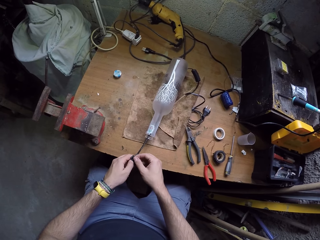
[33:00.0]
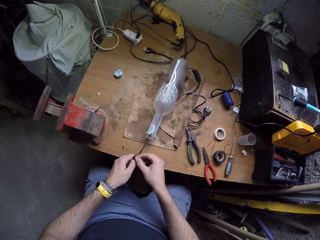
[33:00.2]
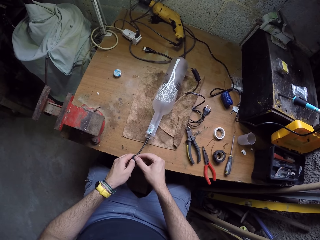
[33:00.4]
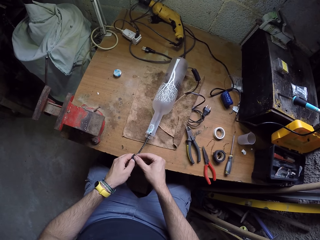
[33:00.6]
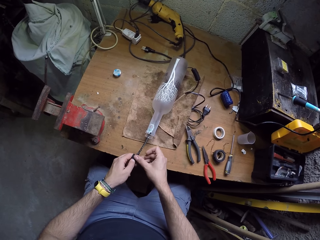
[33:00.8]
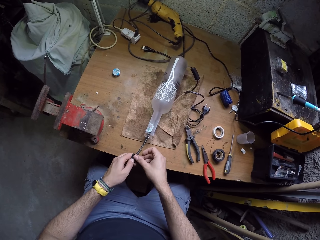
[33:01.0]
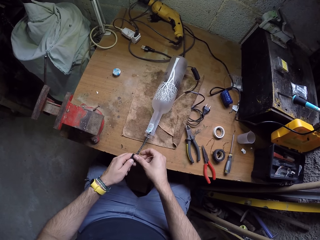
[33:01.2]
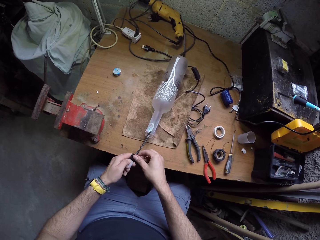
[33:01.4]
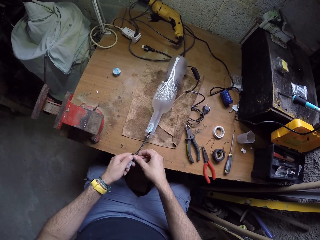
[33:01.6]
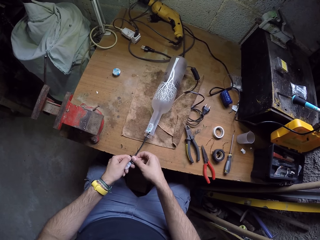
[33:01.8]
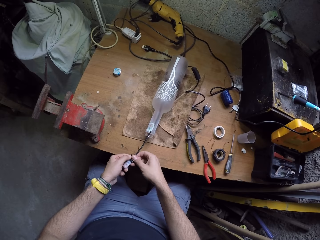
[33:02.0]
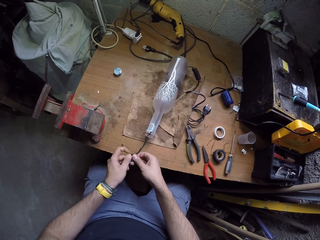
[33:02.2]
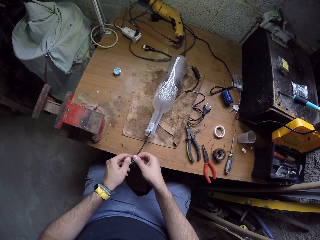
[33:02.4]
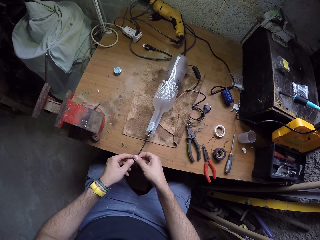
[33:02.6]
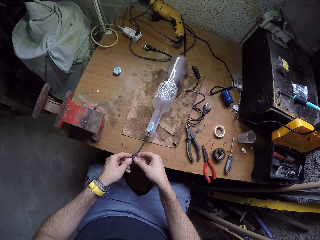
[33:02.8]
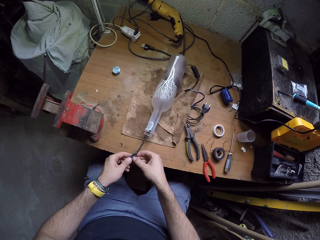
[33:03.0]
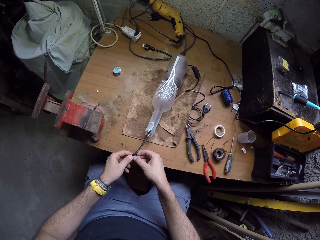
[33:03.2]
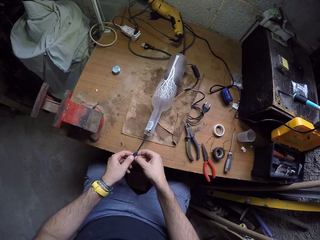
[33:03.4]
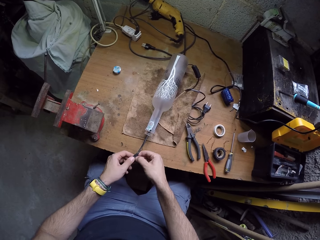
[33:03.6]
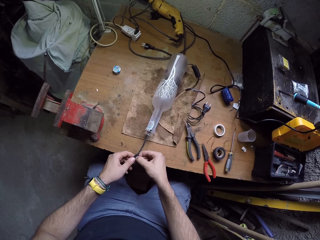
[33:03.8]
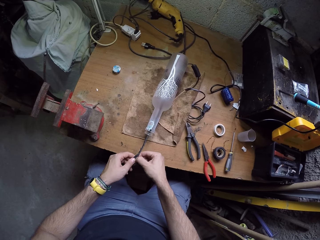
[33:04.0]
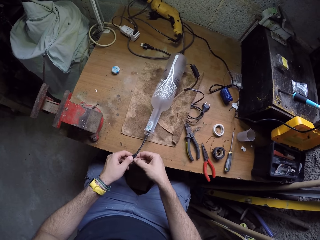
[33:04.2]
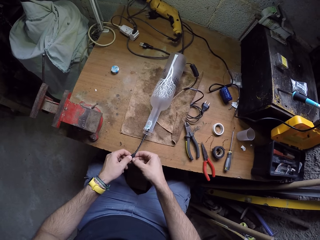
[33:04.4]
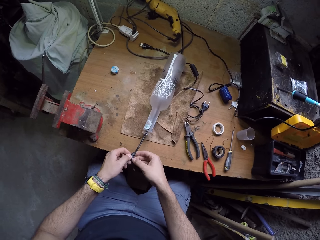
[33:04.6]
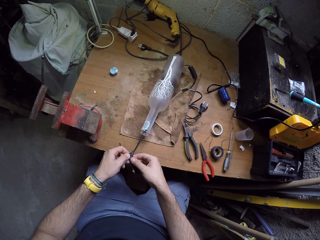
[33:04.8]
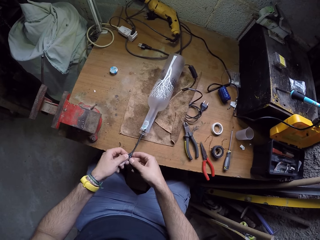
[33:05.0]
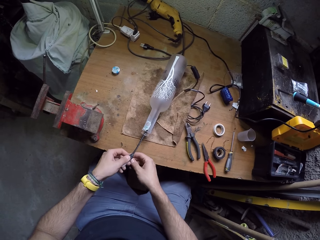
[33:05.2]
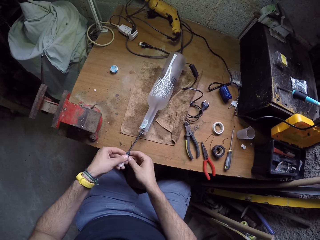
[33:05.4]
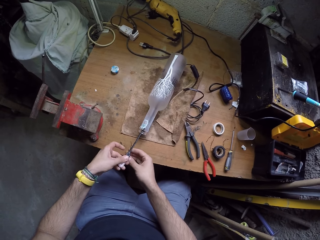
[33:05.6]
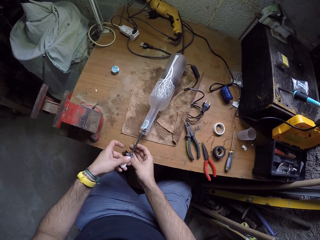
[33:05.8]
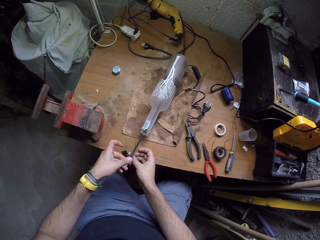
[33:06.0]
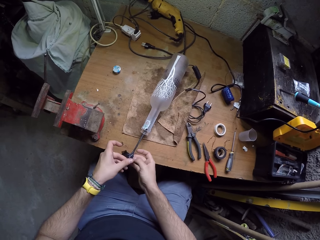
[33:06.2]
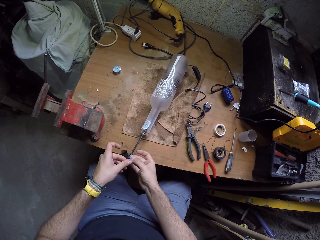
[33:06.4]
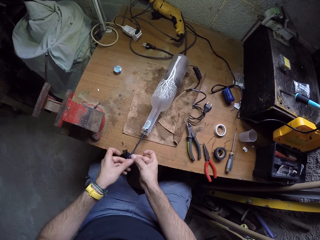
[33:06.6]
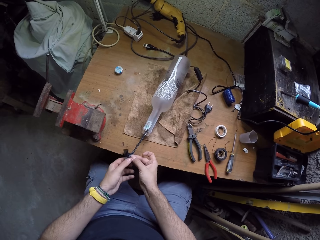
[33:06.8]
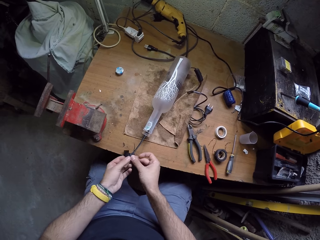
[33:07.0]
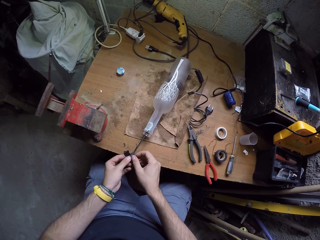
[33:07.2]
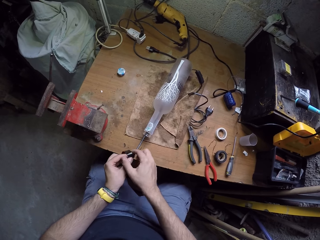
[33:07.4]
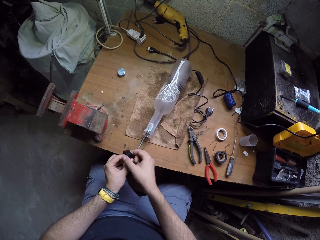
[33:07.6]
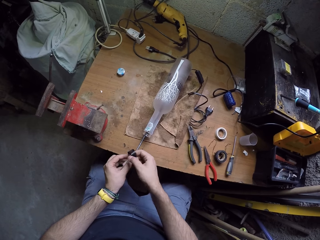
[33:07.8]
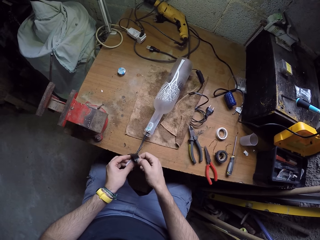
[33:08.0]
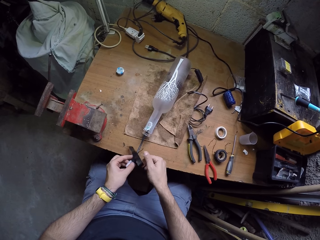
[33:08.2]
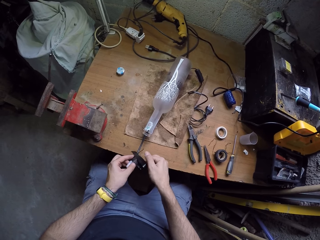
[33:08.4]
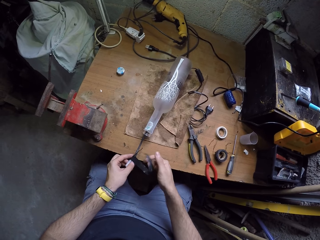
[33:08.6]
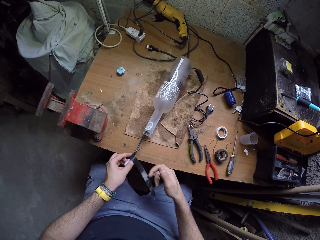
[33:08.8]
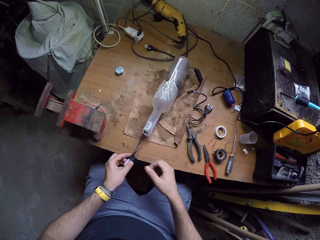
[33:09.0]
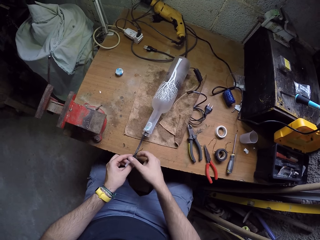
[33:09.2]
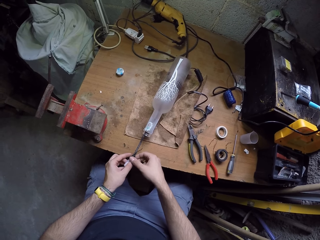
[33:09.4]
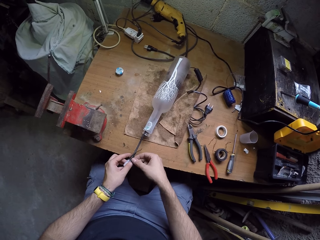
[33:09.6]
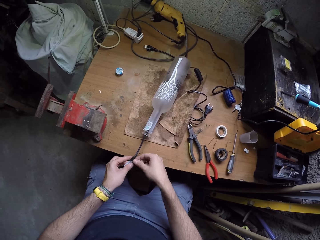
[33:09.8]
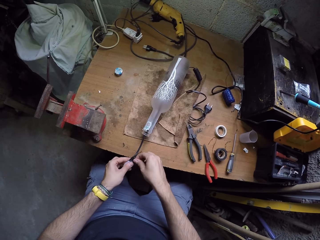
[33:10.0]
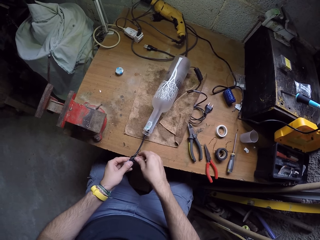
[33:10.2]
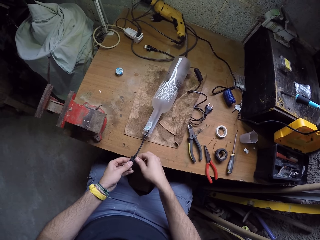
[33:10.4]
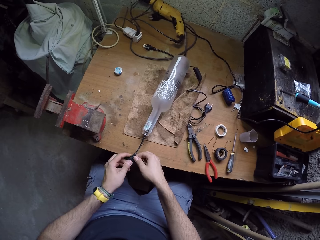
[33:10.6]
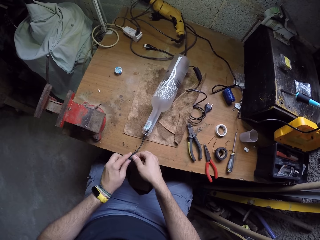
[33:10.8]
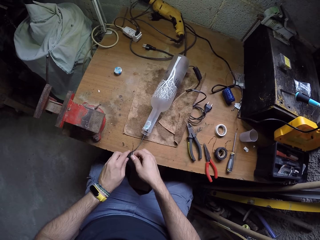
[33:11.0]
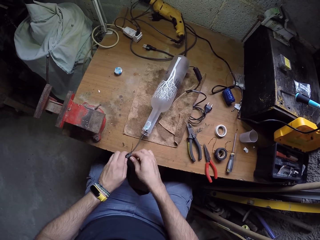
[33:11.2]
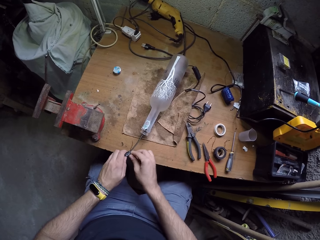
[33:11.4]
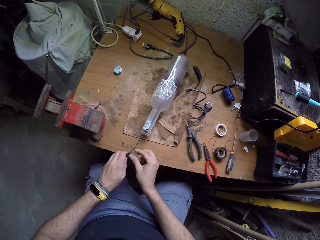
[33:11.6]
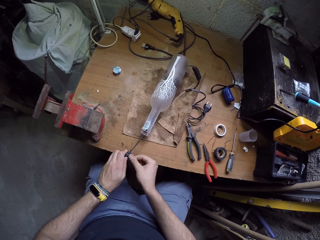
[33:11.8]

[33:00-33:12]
The camera wearer tapes the copper wire to the wire in the bottle with the piece of electrical tape in his right hand. He fixes the wire. He turns the tape around the wires.

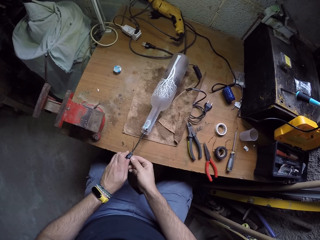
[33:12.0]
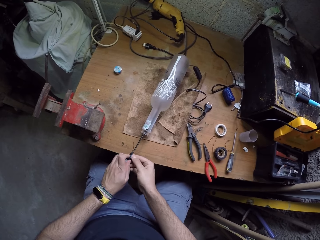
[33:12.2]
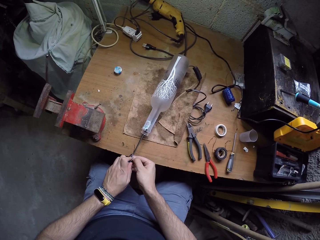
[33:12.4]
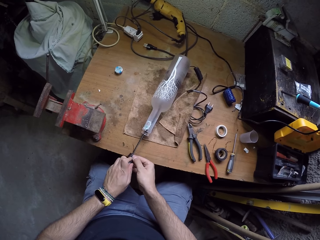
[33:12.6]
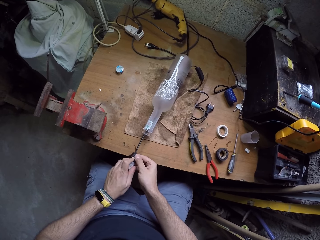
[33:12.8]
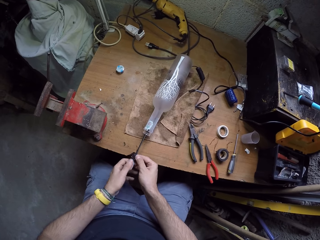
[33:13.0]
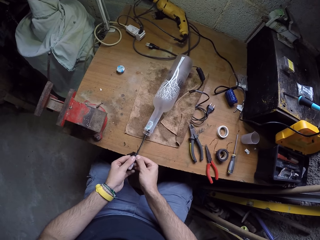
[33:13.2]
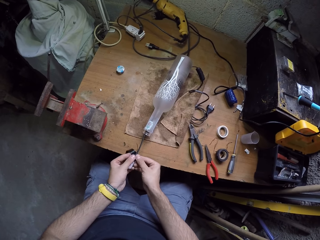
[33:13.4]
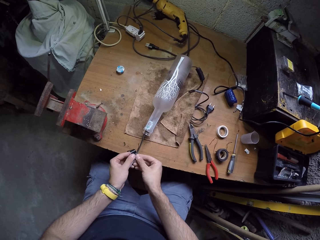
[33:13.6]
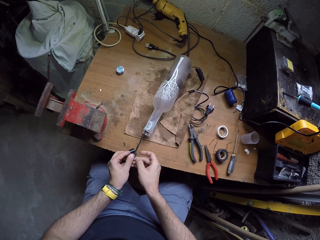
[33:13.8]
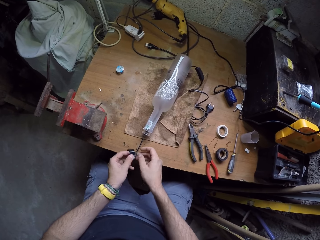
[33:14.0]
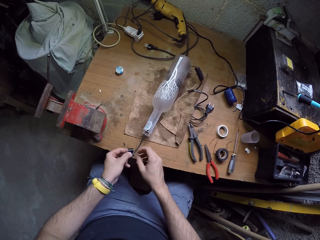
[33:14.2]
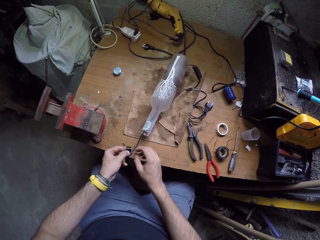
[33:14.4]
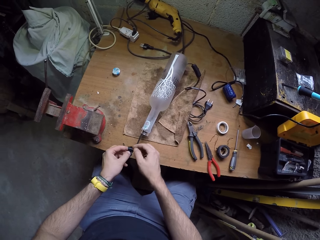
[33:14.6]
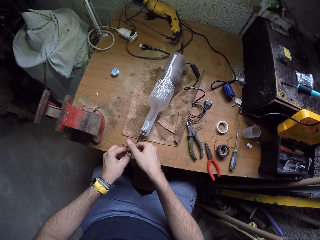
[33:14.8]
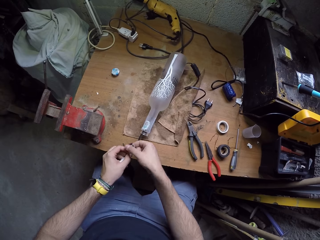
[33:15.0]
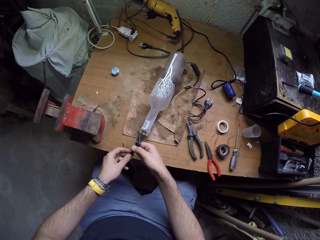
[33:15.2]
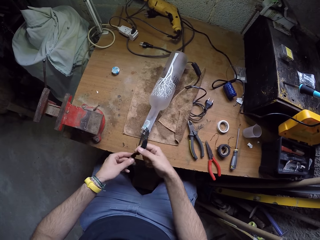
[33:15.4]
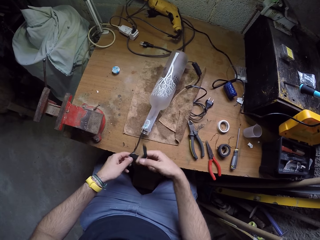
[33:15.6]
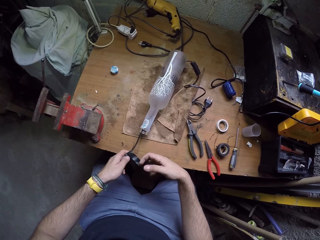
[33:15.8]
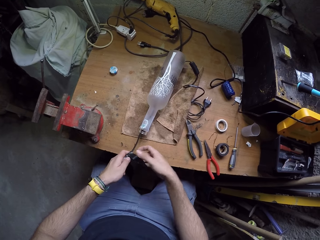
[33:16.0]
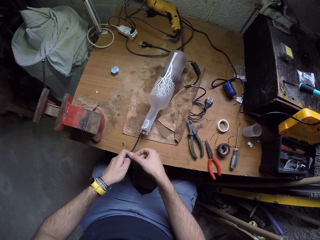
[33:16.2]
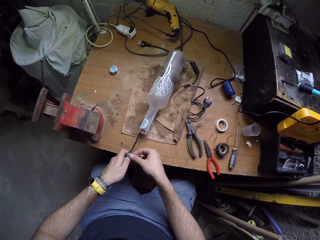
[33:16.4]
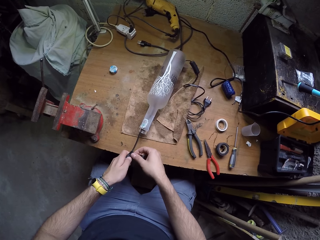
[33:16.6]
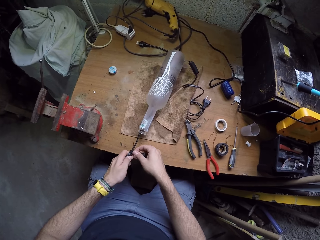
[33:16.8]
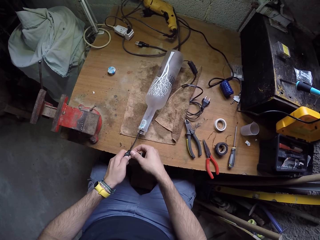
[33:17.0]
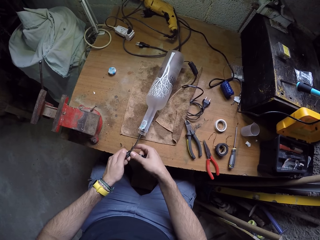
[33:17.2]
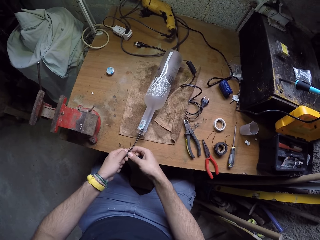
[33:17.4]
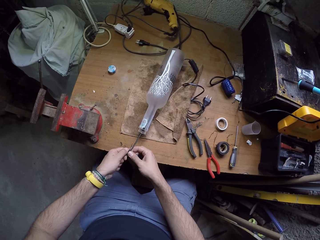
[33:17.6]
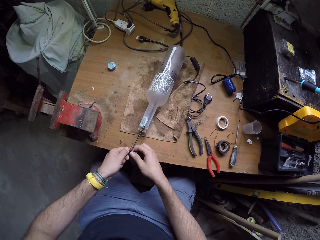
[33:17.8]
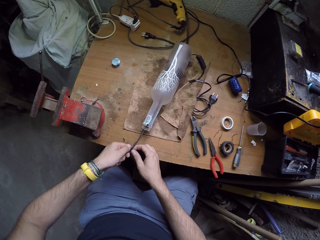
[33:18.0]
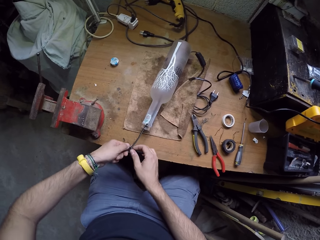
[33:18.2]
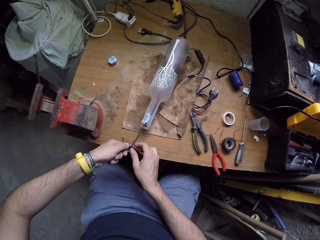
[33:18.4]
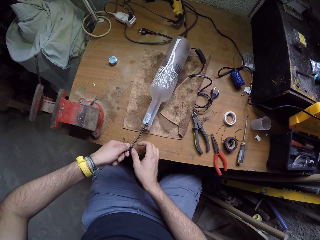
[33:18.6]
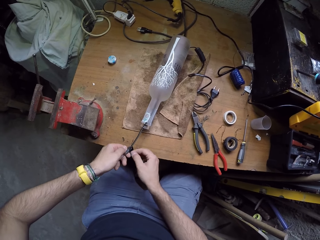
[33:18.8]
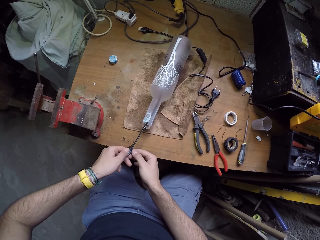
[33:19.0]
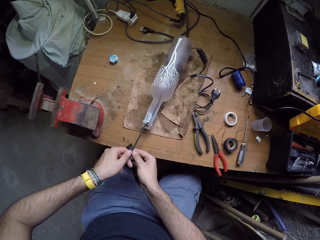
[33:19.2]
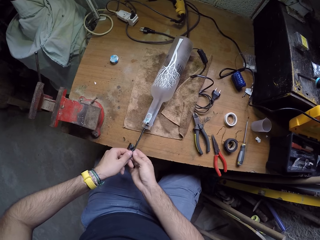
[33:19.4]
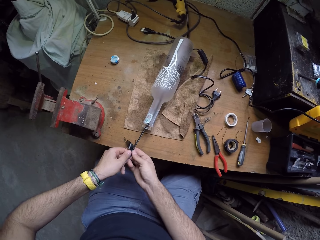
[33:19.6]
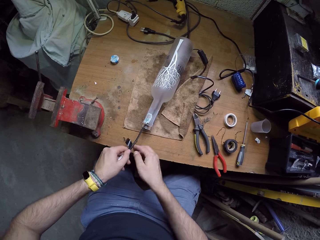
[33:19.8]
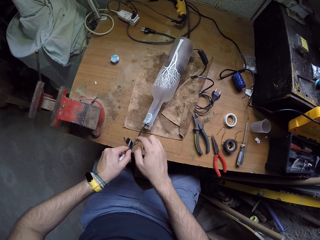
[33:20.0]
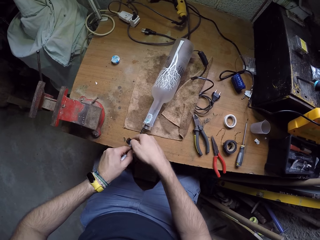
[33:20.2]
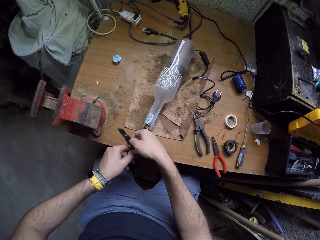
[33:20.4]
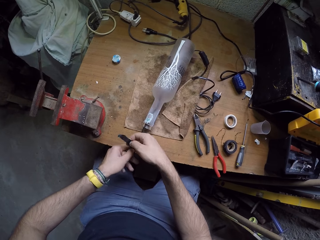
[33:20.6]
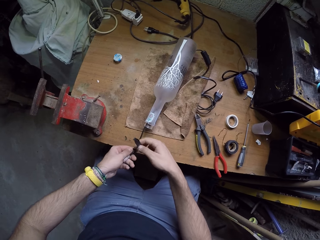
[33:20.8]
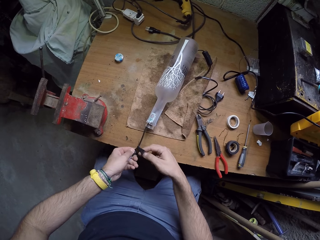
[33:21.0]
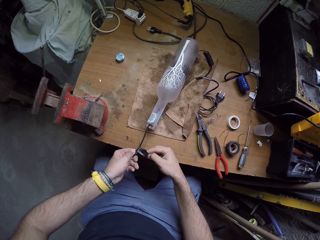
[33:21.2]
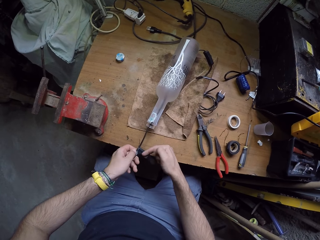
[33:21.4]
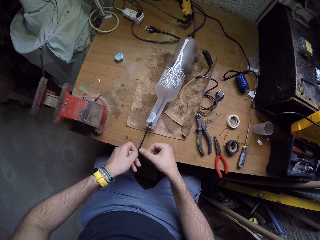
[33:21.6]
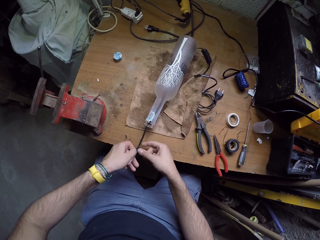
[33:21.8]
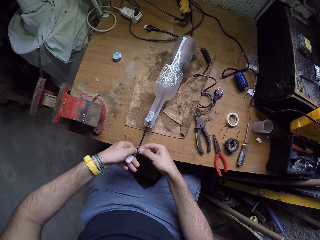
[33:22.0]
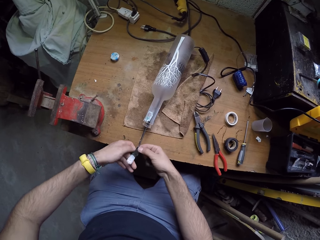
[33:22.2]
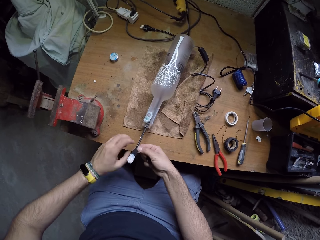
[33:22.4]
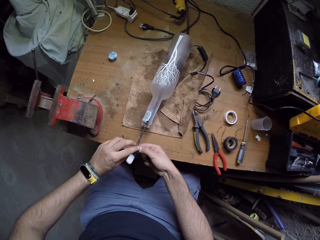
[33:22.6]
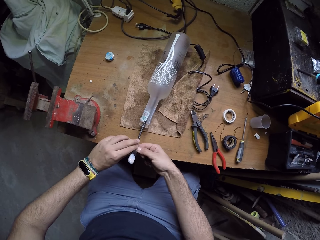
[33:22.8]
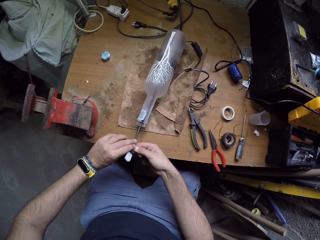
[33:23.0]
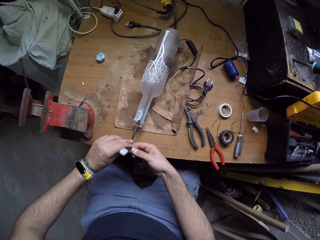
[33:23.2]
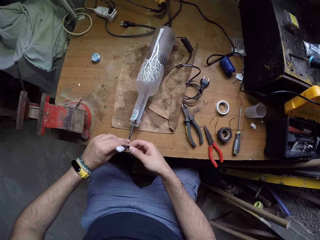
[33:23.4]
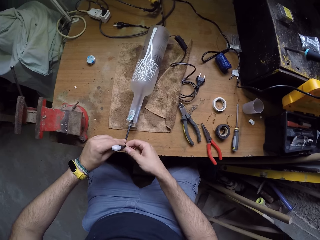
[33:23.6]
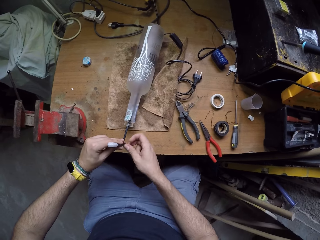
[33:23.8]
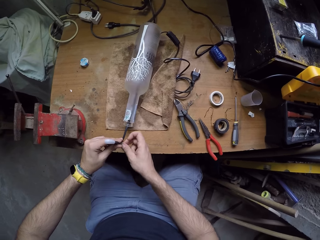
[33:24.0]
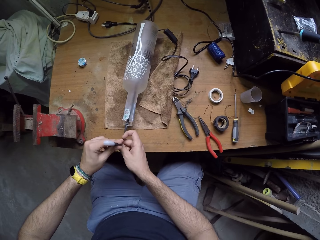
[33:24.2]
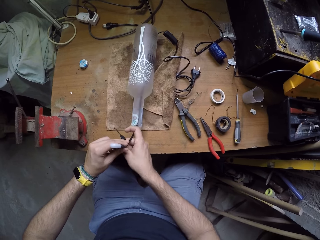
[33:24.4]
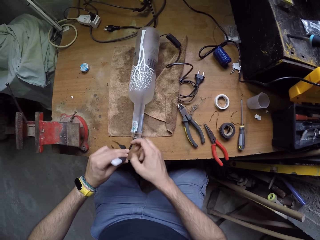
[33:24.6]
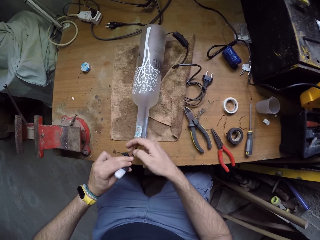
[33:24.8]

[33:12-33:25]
The camera wearer looks around the table.
